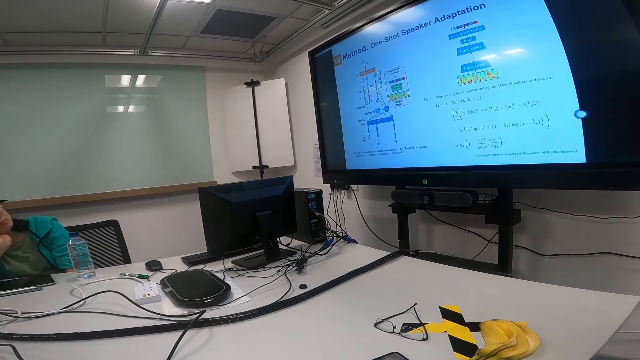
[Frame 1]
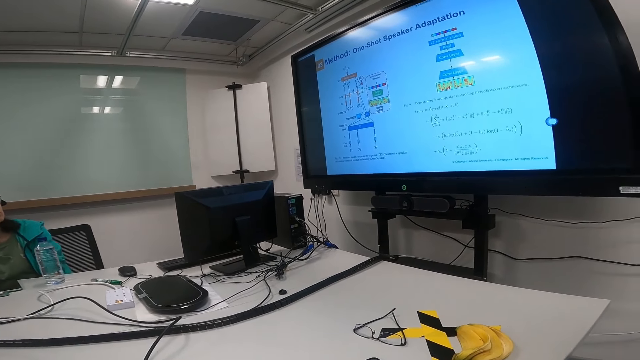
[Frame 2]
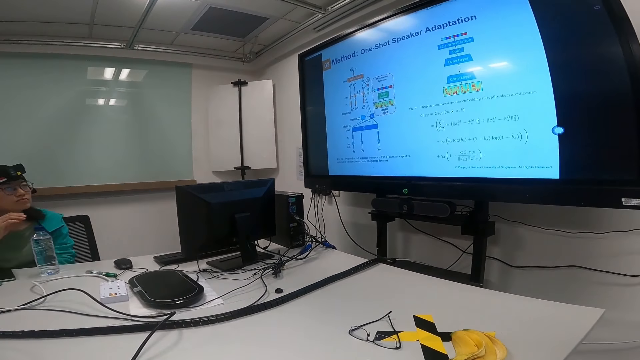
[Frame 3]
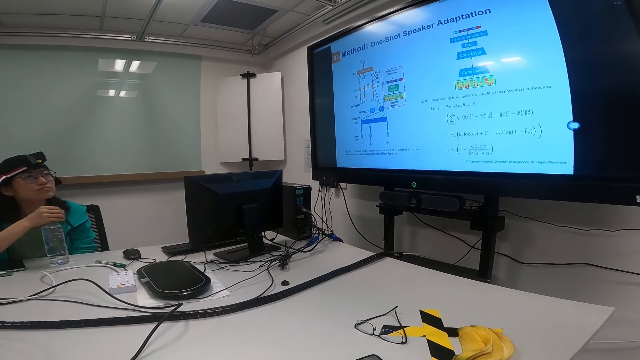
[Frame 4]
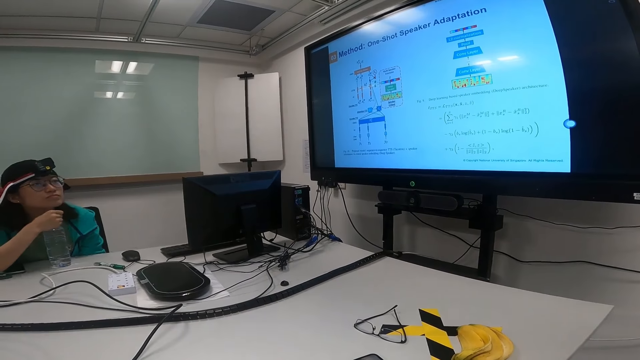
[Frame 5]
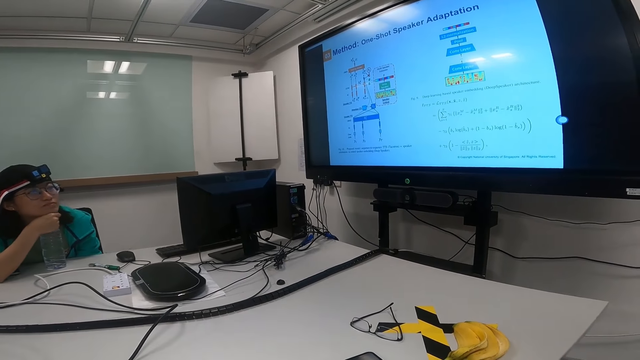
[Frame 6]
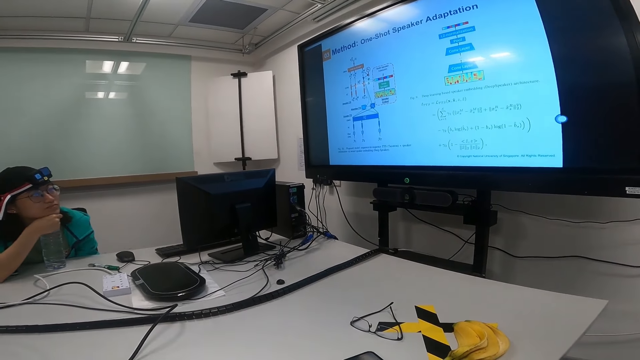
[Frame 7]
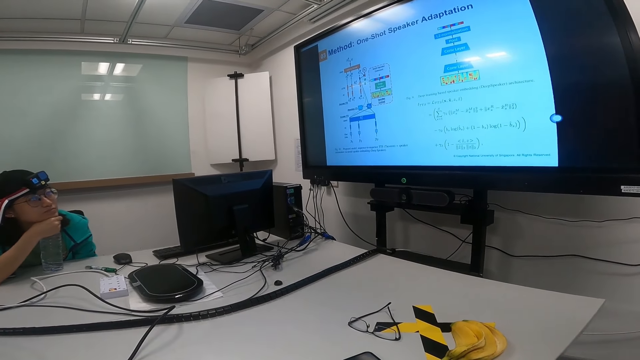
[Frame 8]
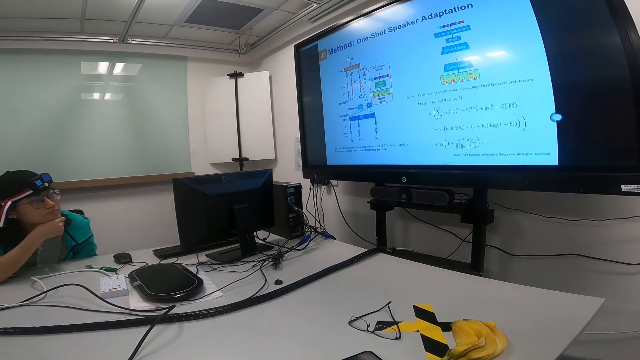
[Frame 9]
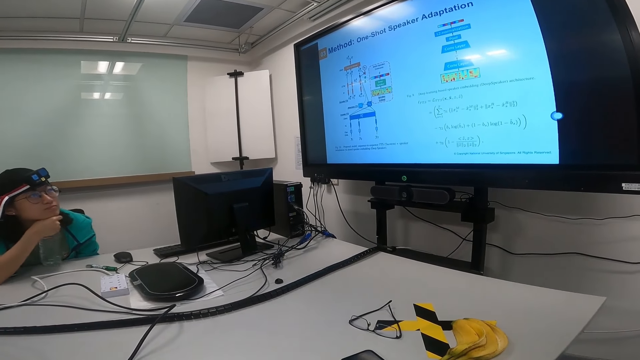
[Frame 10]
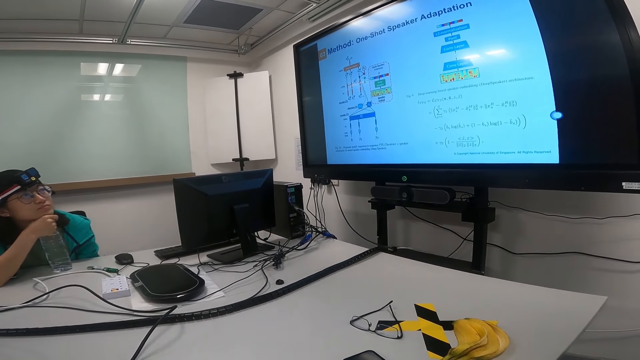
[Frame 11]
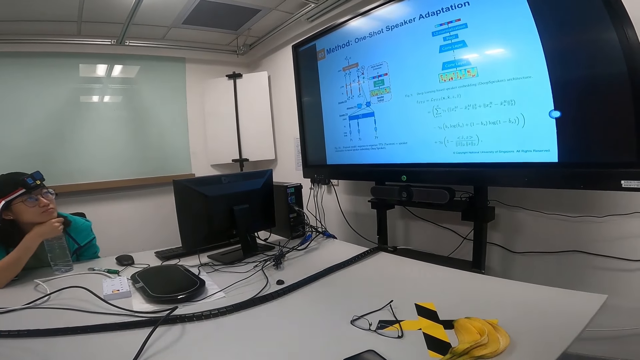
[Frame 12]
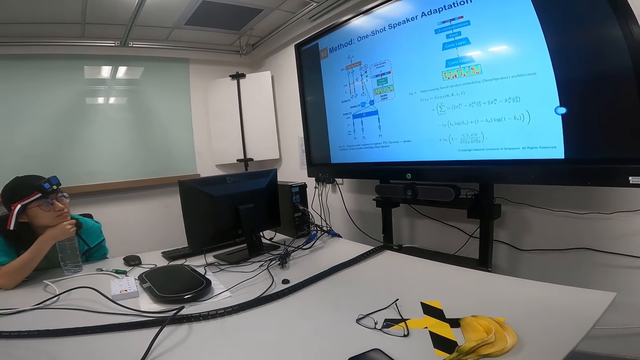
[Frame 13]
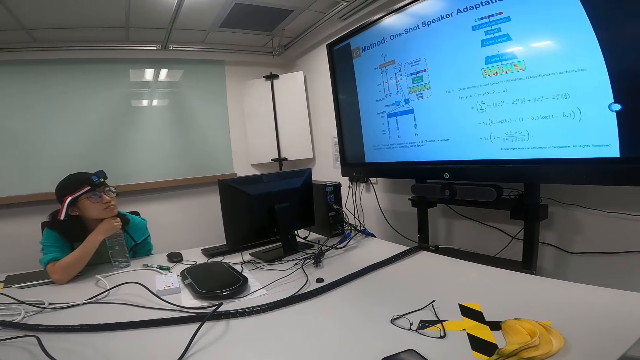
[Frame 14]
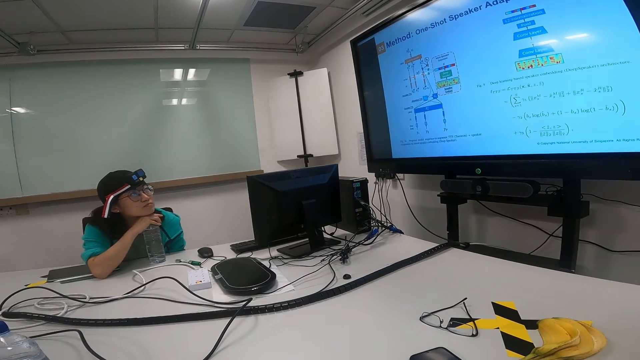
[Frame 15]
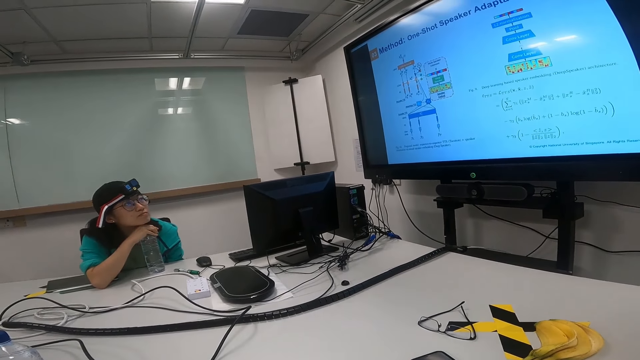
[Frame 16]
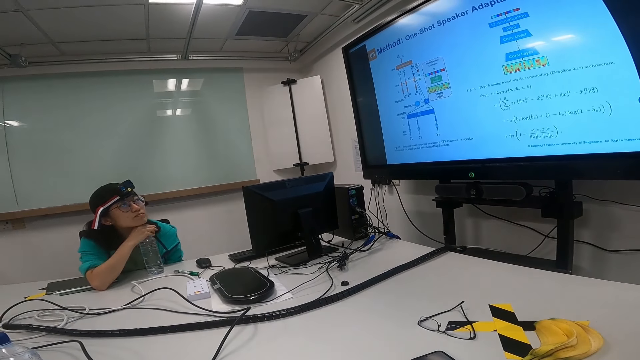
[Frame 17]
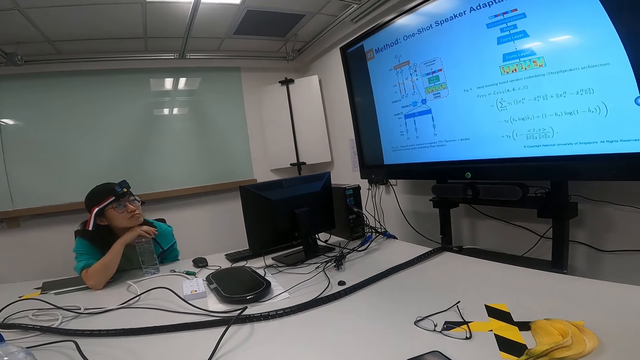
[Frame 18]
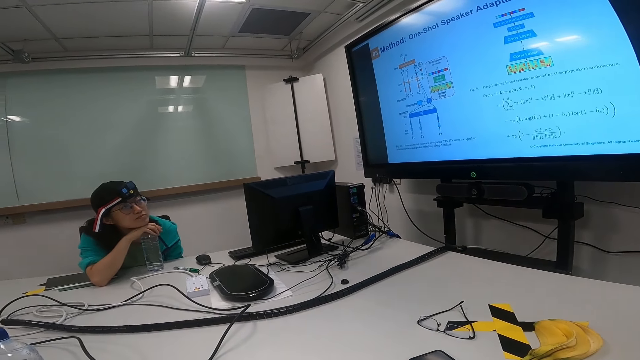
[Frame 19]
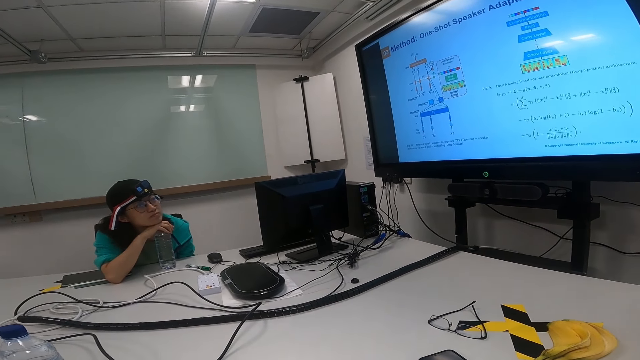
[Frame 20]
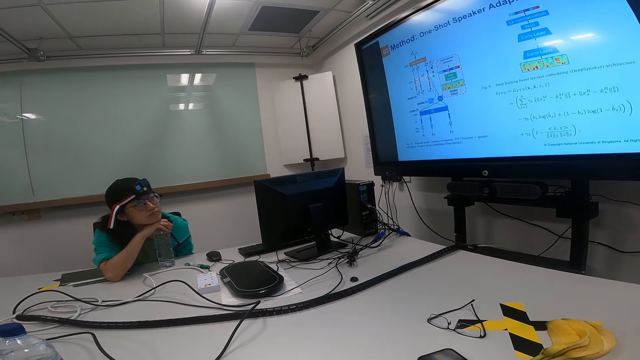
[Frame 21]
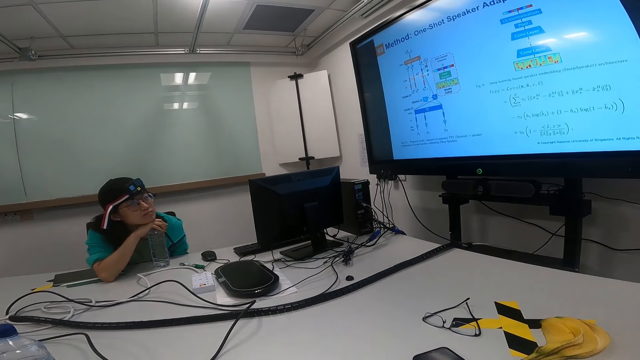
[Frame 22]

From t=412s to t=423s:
A lady holds the bottle. The lady slides on the bottle.

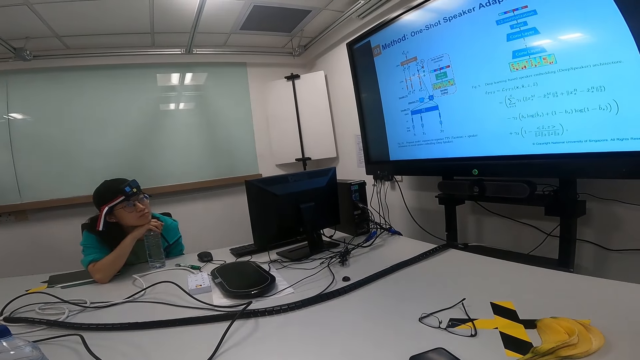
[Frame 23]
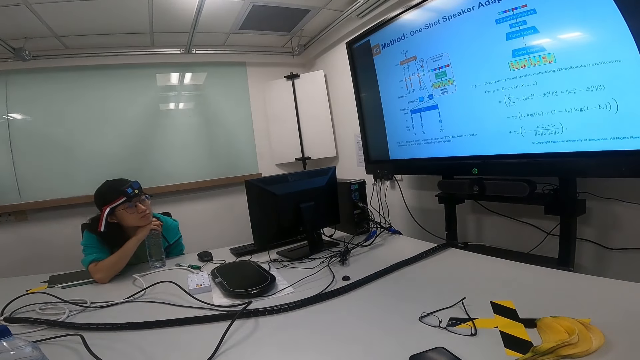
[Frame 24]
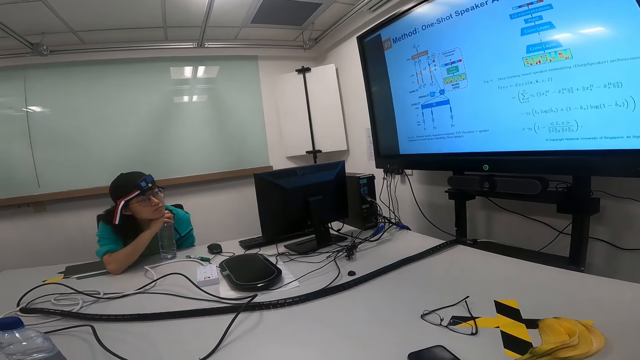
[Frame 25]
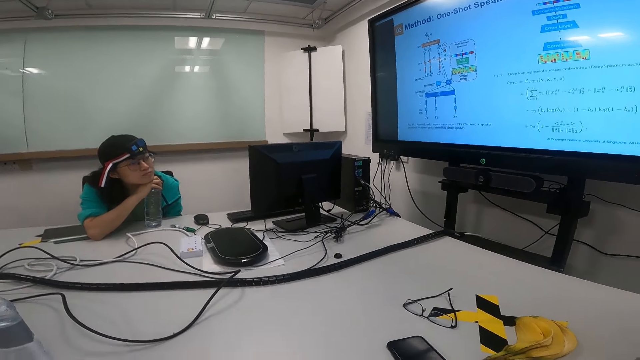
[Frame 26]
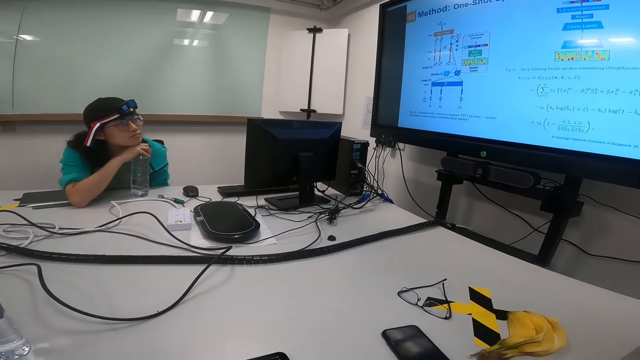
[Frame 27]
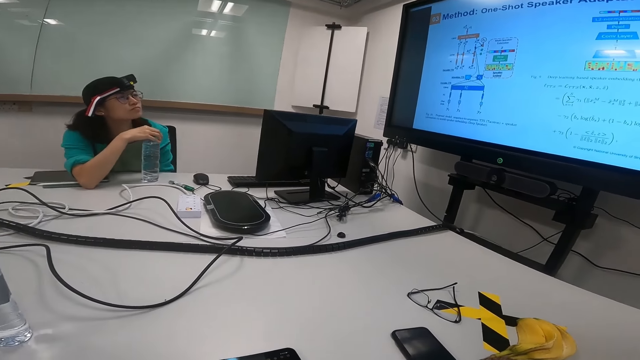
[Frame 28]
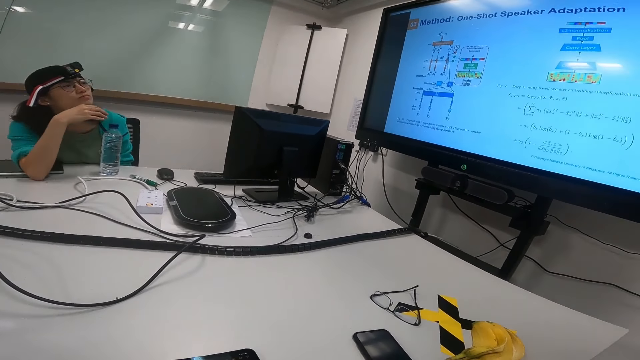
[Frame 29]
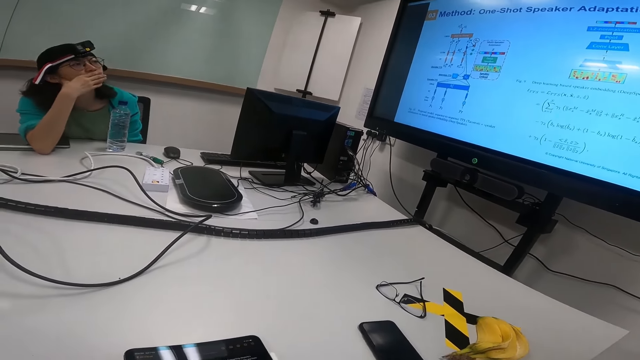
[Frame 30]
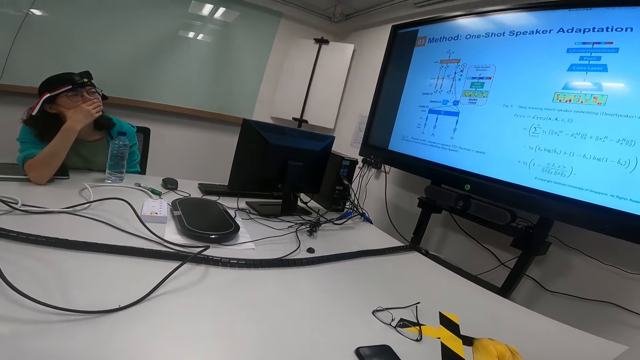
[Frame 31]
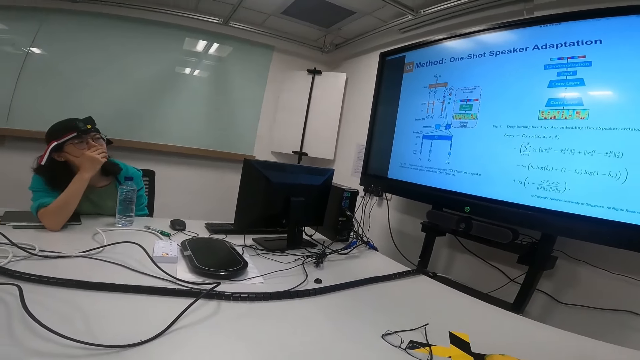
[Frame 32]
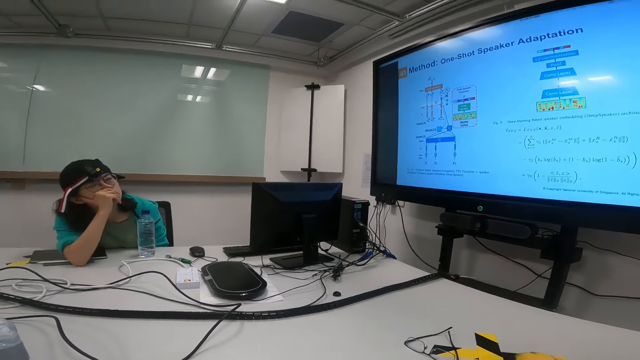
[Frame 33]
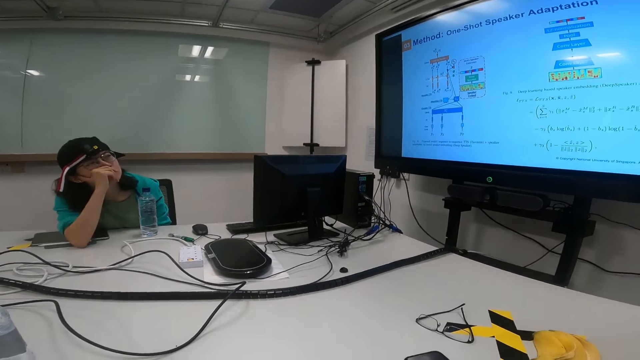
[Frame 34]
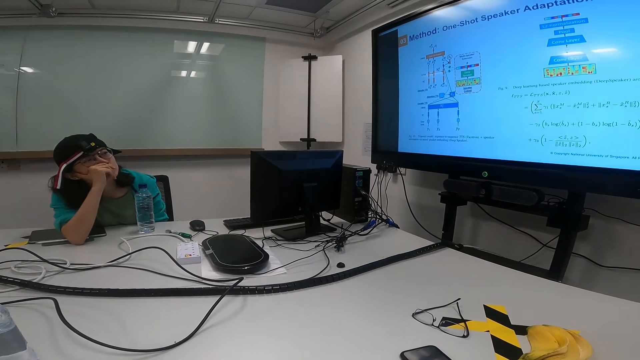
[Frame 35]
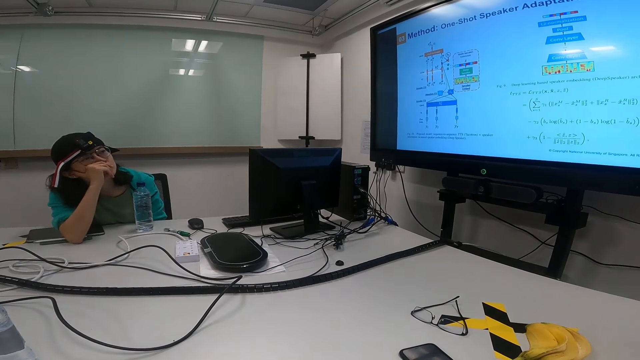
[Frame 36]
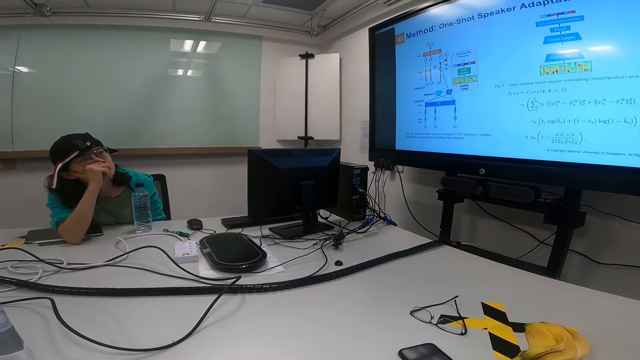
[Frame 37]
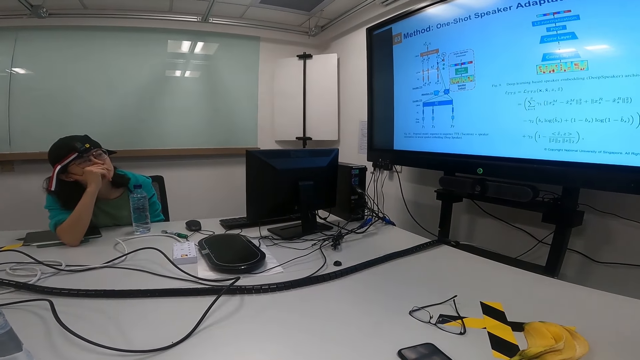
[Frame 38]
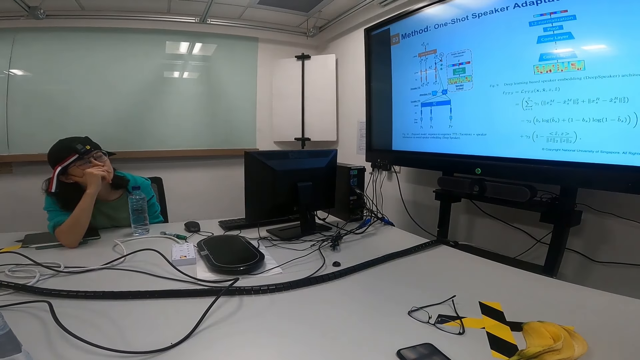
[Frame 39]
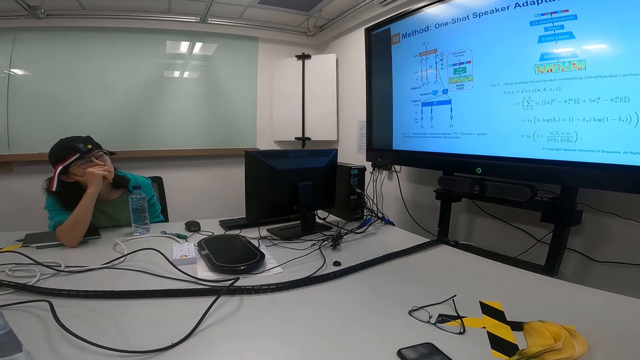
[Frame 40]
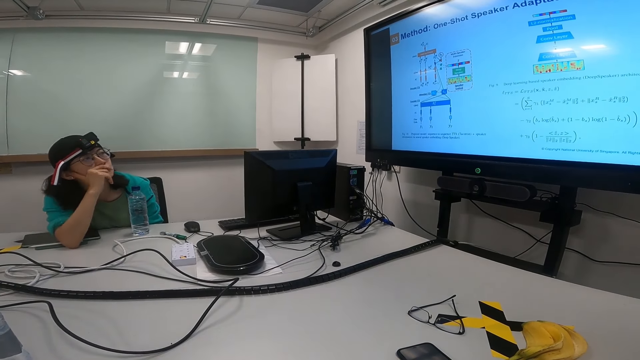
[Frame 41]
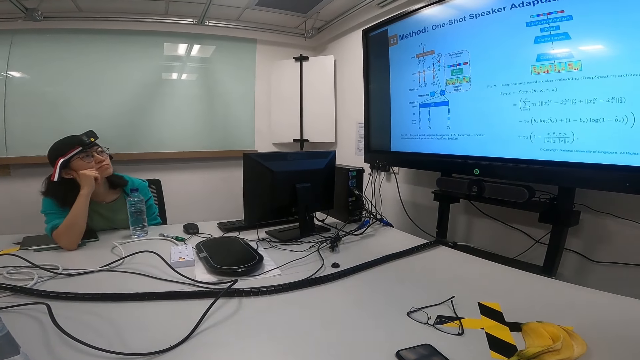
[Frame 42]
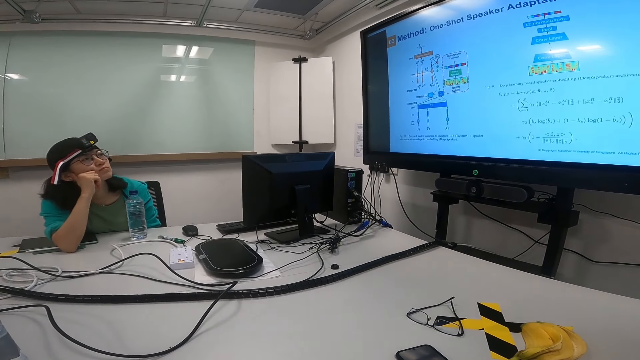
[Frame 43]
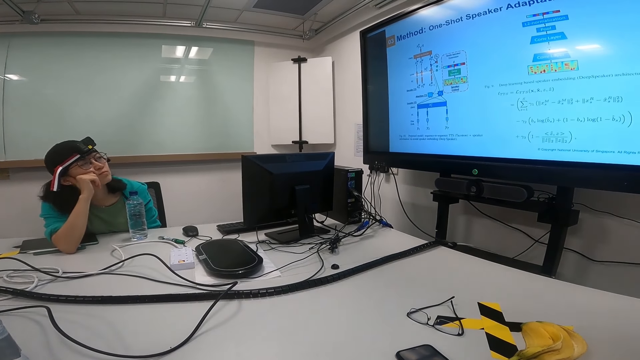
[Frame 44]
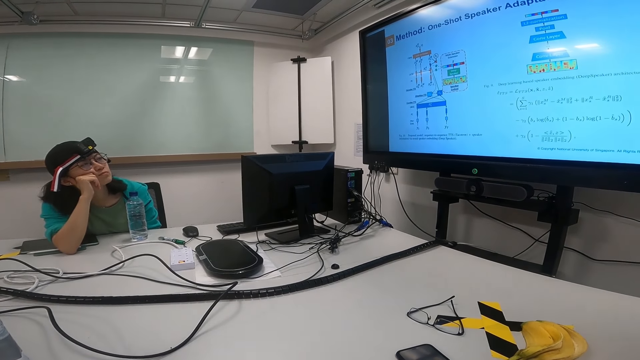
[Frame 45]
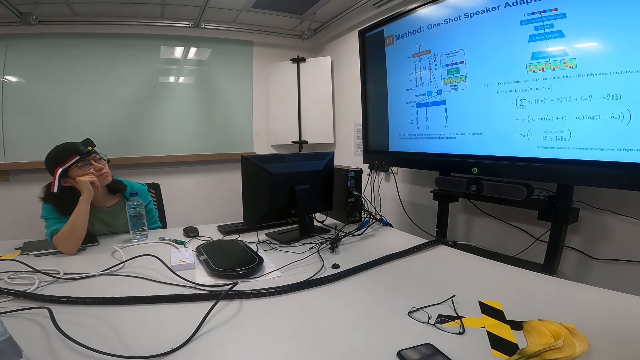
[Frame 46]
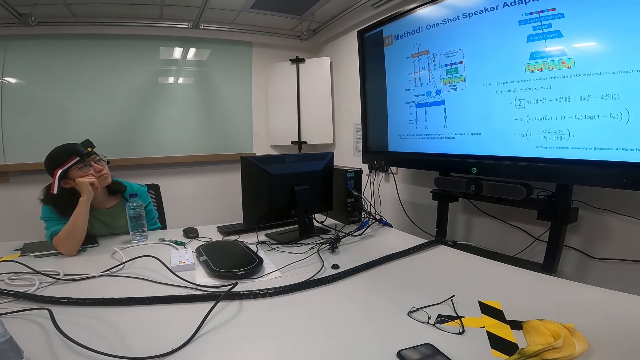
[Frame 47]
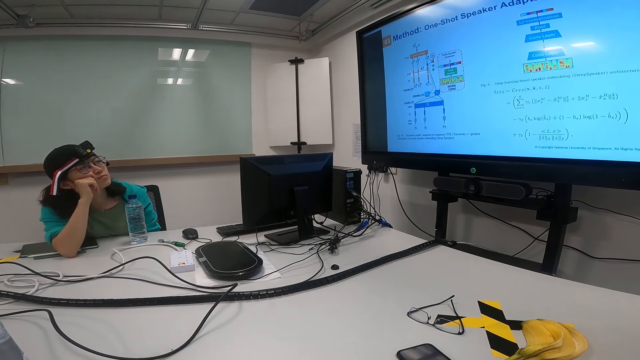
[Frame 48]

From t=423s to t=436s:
A lady moves her hand and touches her mouth. The lady puts her hand on the cheek.
